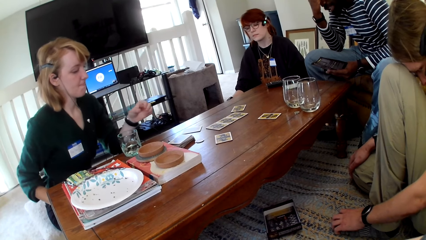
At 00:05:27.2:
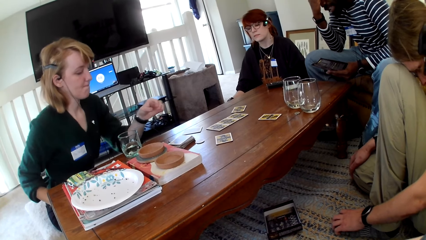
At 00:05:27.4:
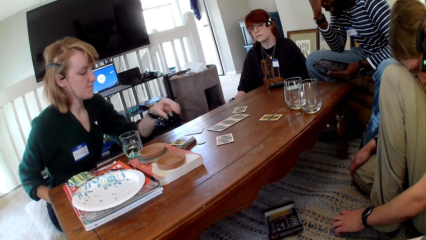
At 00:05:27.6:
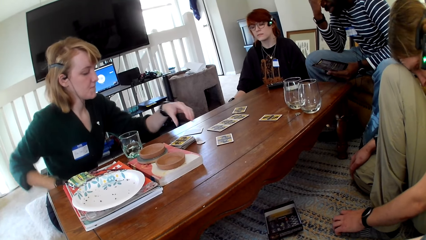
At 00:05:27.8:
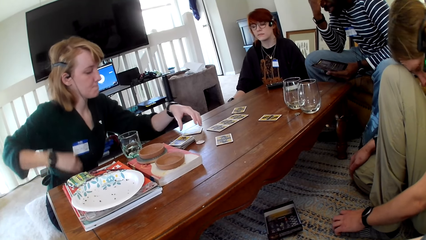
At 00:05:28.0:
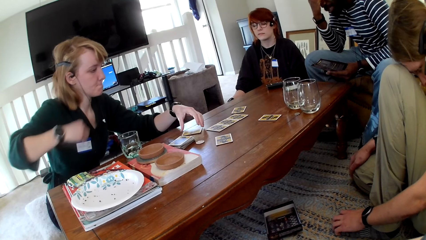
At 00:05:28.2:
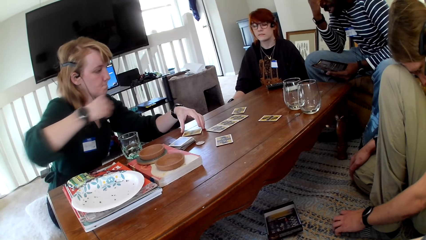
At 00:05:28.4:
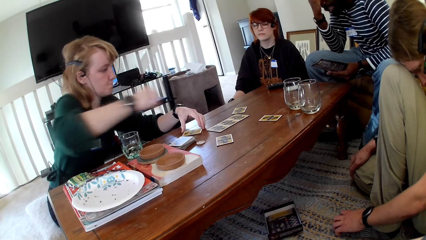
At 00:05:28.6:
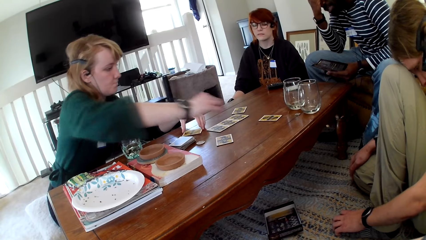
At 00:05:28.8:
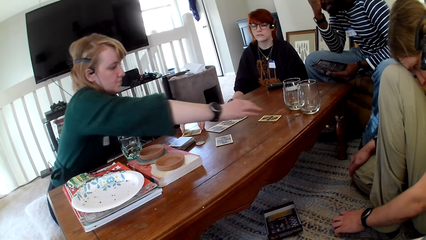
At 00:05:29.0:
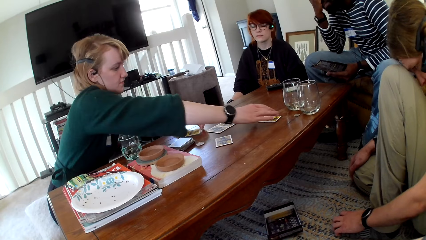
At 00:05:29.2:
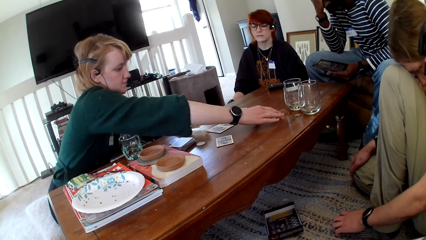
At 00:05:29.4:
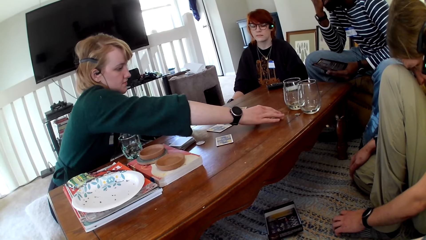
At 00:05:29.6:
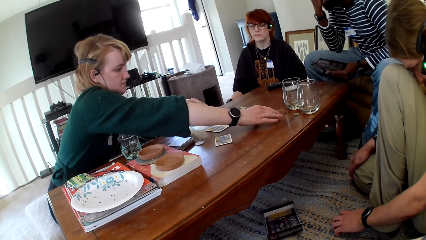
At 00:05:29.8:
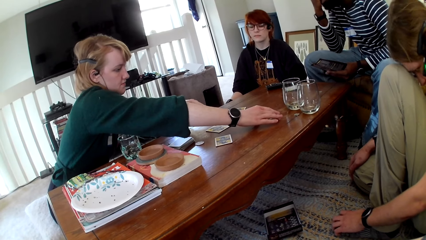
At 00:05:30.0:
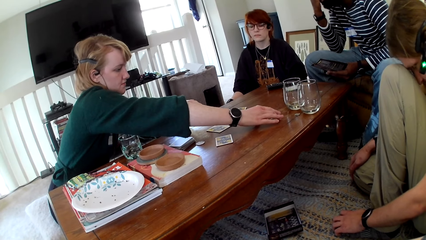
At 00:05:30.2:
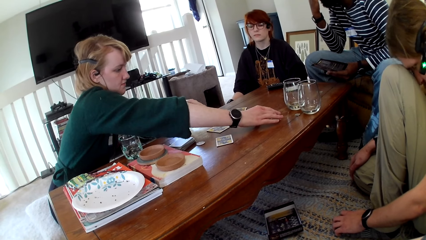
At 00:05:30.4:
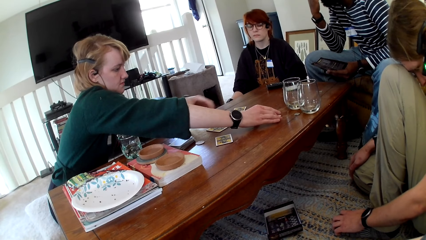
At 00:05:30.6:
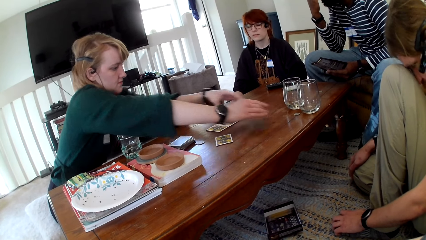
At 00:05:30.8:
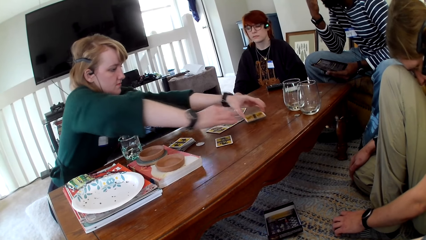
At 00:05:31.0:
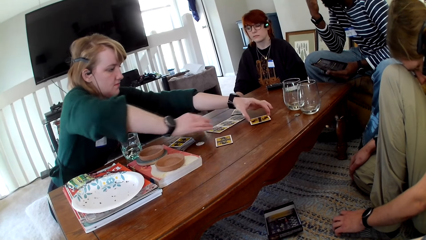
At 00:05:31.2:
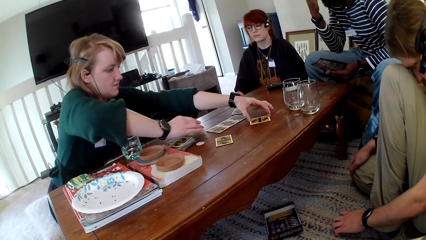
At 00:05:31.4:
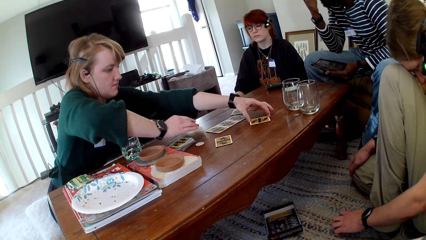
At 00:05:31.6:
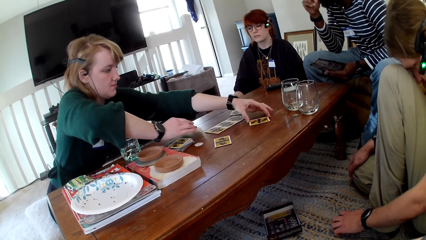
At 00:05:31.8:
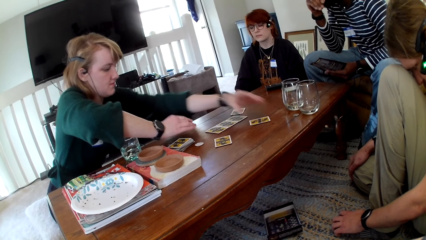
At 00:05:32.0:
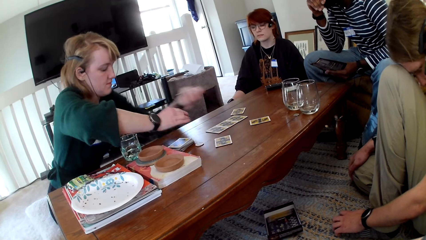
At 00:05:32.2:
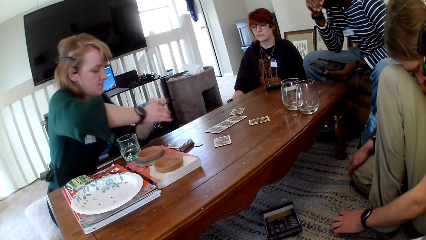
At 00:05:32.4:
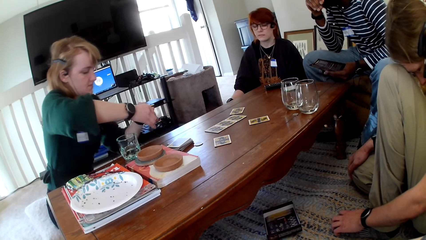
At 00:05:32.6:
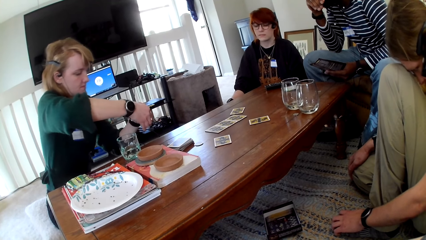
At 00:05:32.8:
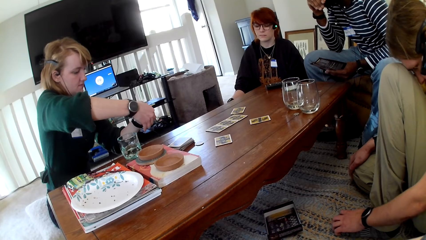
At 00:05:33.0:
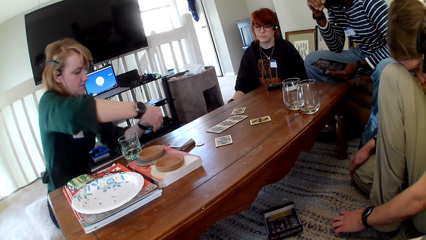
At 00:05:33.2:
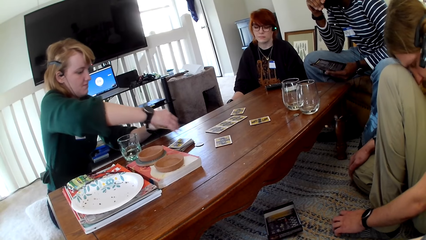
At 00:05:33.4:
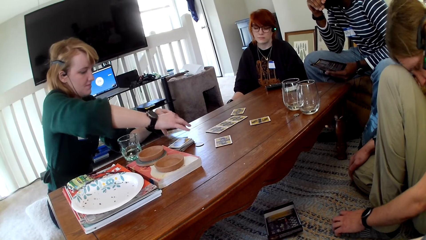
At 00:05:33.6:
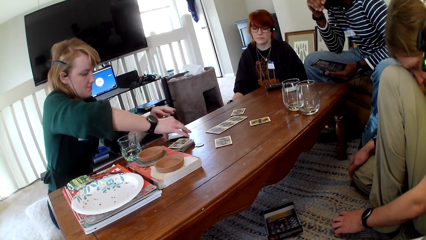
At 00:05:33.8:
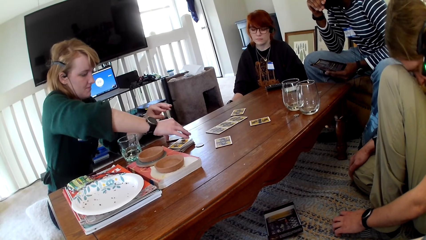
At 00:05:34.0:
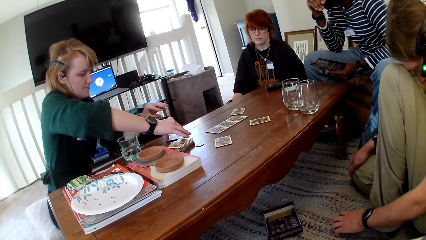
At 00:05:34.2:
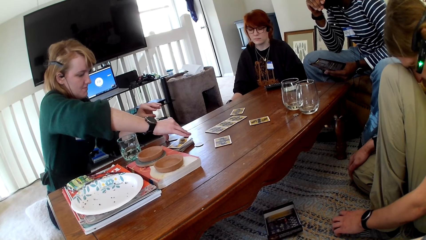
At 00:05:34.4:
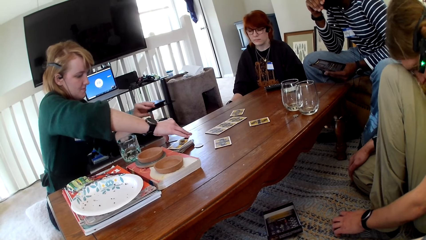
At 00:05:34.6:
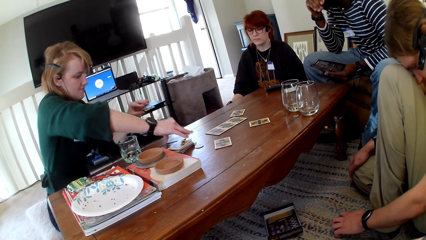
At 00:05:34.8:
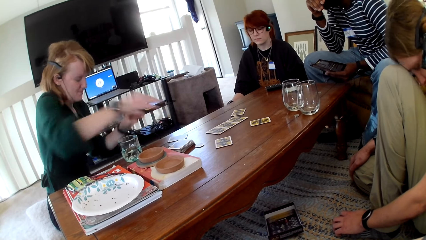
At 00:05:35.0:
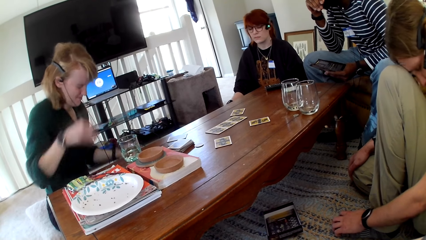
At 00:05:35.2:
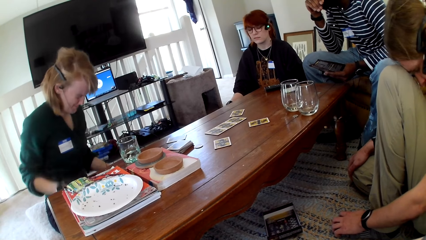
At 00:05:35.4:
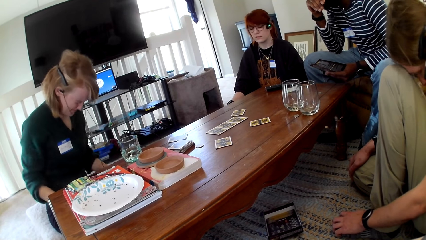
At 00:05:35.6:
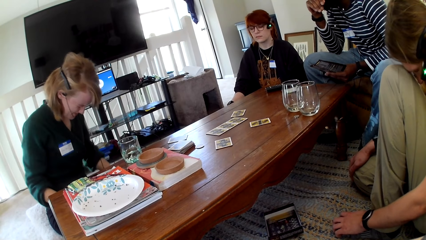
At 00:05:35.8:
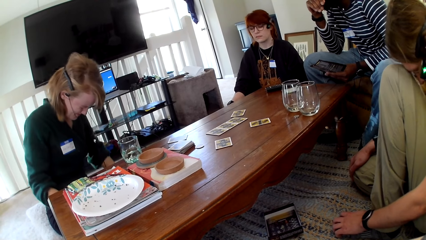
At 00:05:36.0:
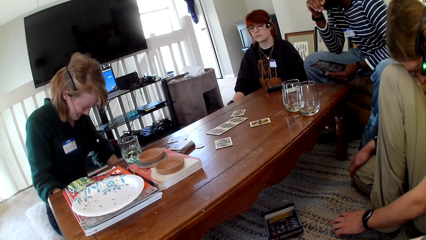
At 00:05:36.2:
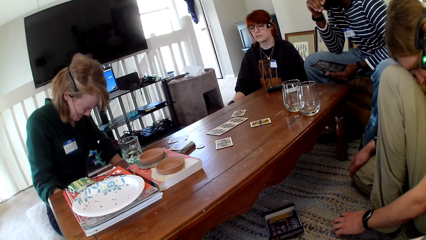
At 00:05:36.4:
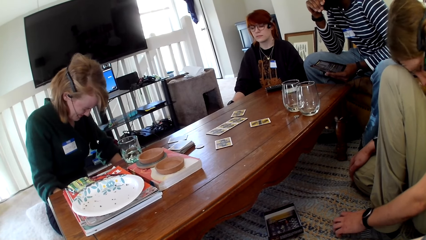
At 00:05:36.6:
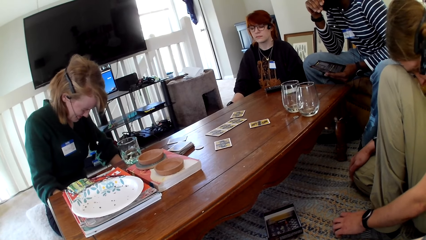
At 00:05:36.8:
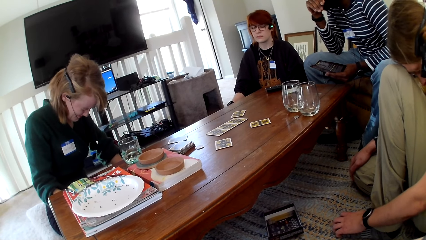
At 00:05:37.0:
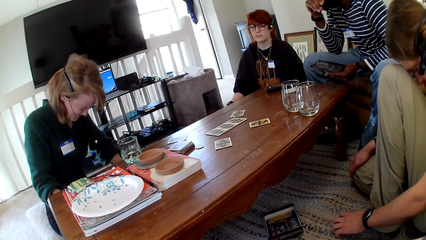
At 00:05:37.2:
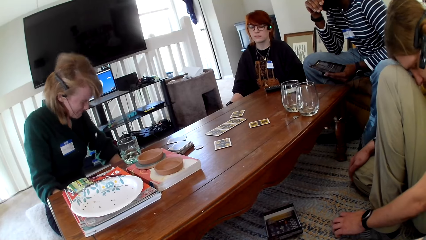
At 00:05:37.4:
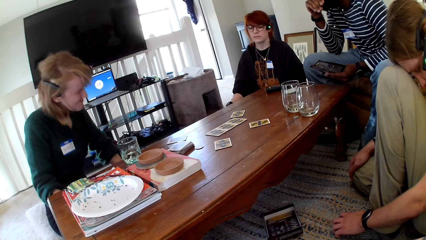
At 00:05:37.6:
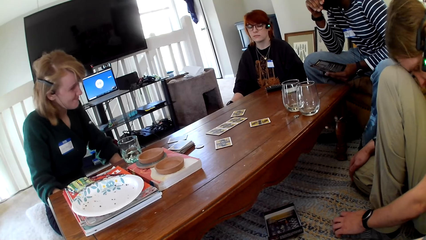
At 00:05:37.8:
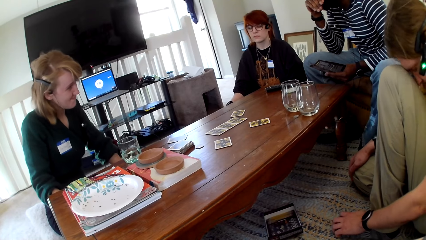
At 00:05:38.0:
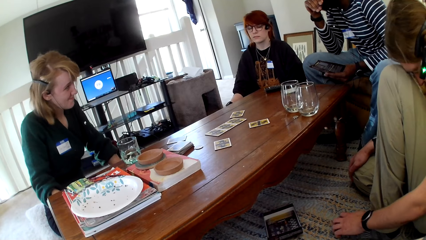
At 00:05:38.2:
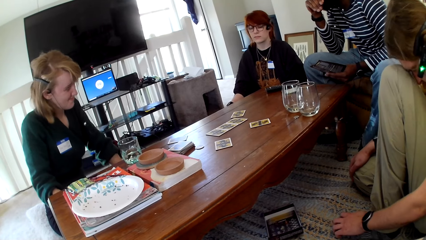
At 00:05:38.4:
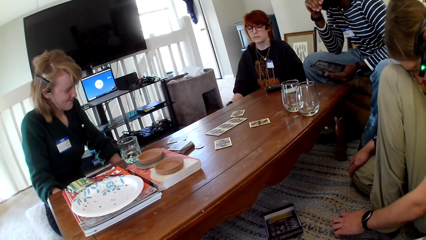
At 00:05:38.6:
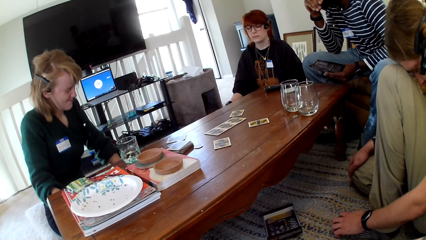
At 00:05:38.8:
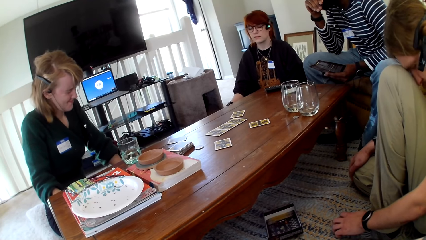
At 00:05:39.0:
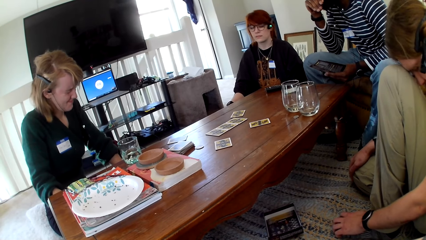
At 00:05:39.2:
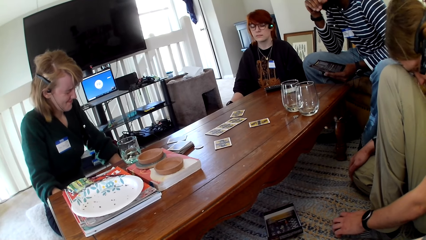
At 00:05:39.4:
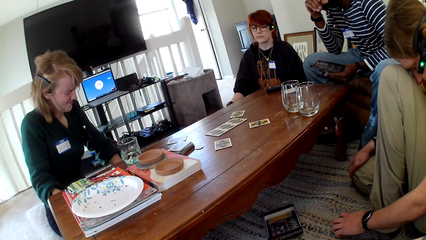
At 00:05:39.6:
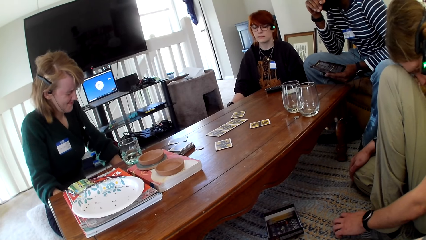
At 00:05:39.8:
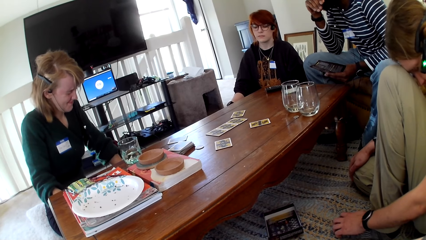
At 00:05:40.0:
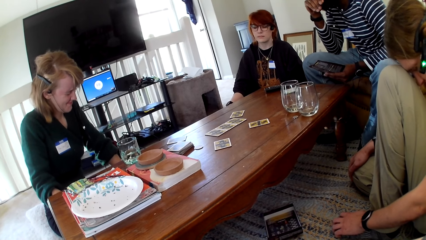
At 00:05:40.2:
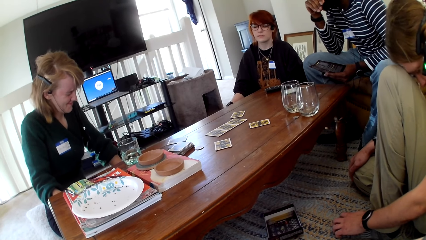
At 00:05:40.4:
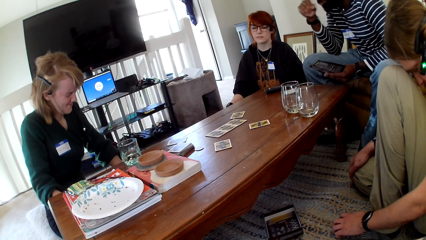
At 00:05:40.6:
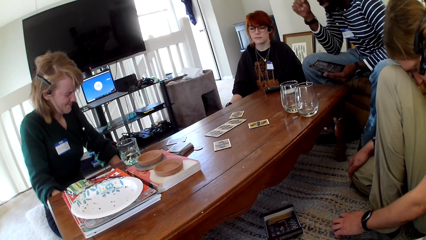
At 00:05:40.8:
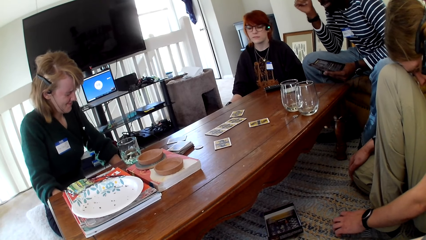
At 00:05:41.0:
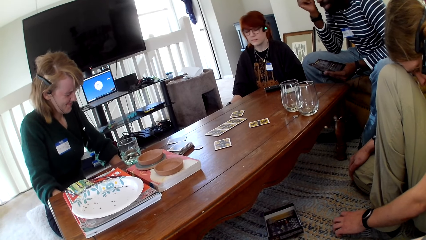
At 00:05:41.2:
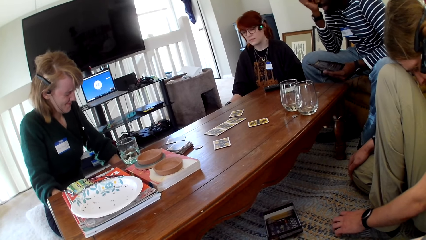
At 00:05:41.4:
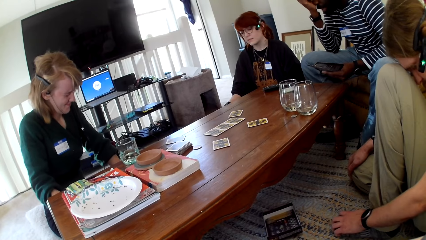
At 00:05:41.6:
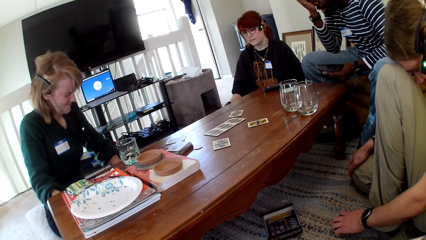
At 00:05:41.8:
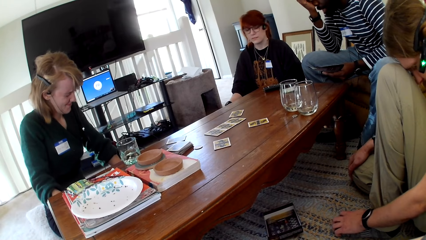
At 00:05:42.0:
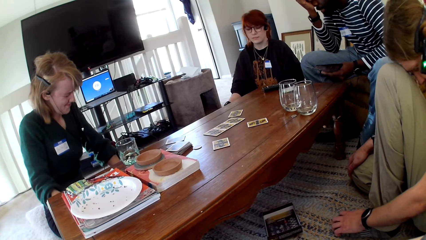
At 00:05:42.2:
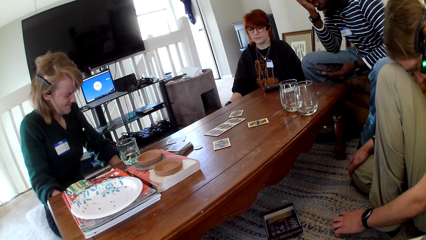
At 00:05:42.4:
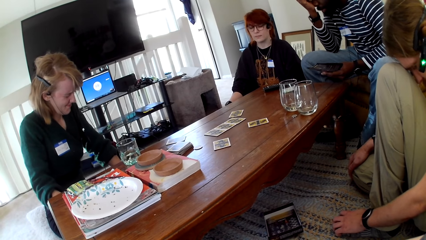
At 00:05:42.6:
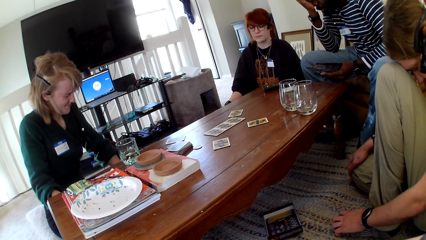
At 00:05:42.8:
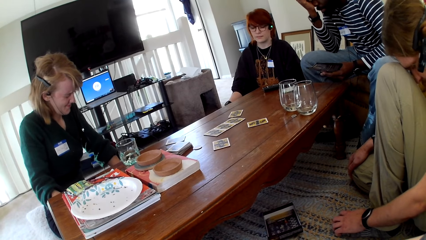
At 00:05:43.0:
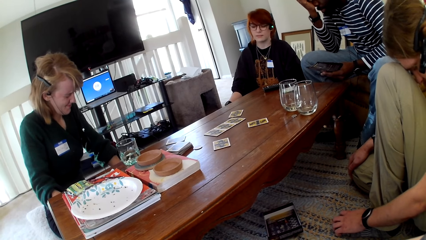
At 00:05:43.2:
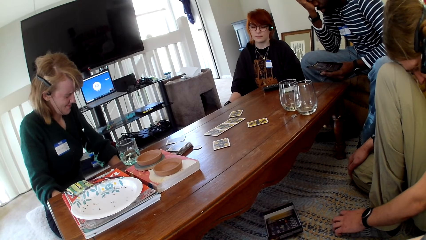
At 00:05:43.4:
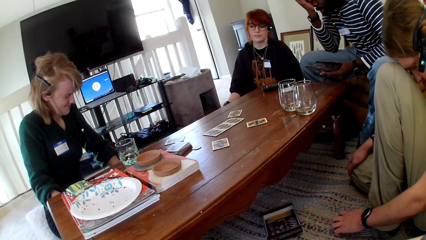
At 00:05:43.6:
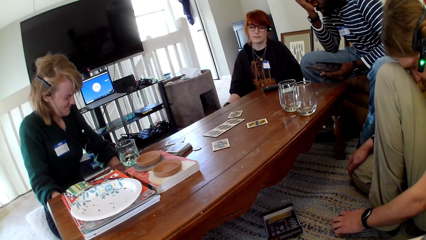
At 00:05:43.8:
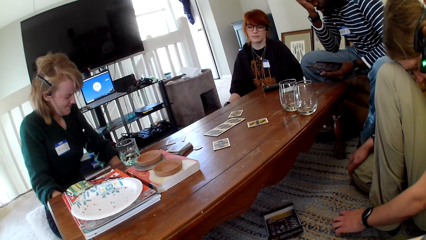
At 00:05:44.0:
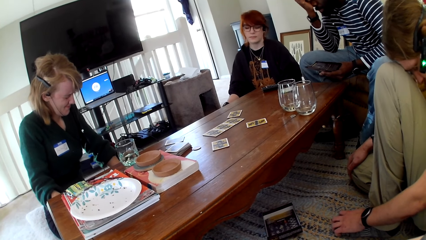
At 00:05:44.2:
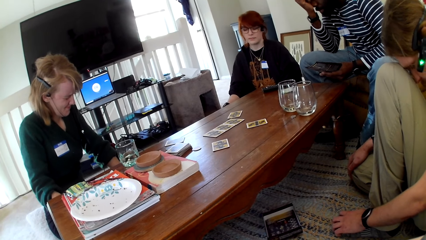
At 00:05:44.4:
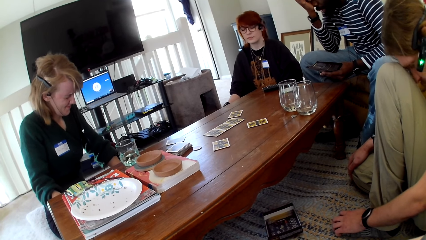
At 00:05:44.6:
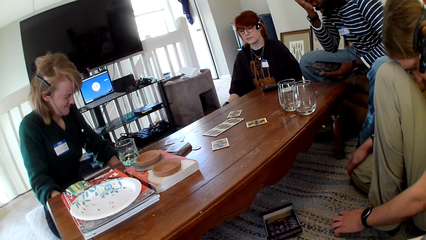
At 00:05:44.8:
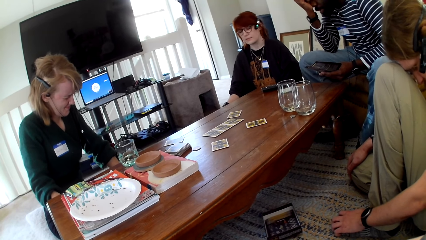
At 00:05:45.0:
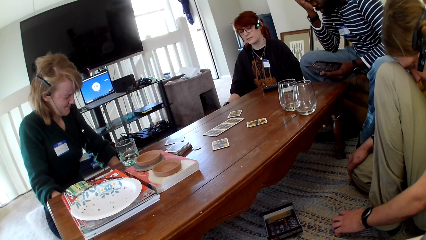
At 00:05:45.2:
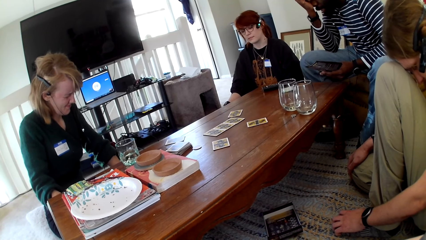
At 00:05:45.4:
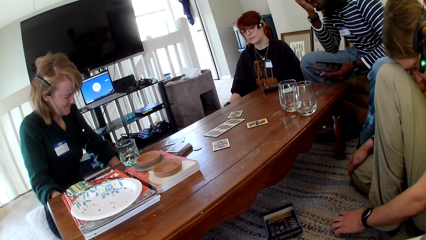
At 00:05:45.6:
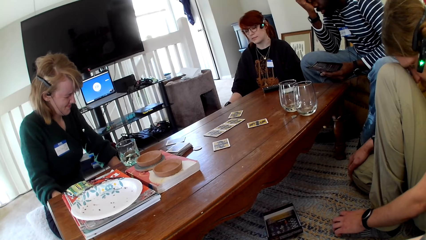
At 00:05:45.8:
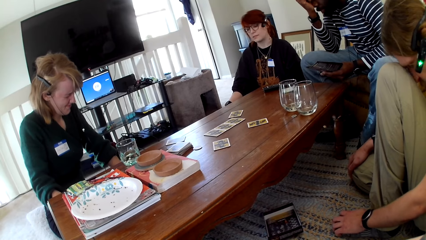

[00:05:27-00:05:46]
A person touches a card. A woman picks up the card. The woman holds the card. The woman swaps the cards. Another person touches a leg.
